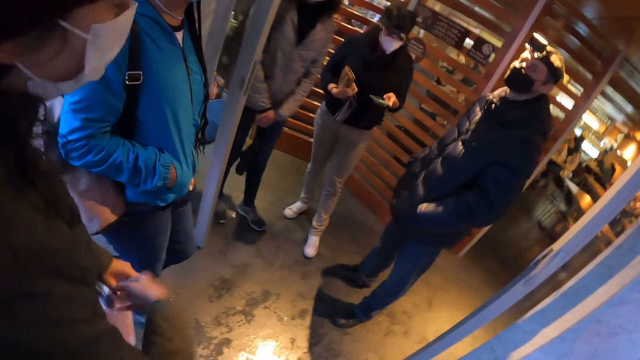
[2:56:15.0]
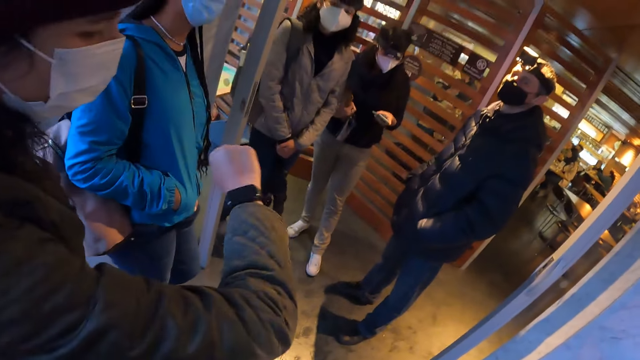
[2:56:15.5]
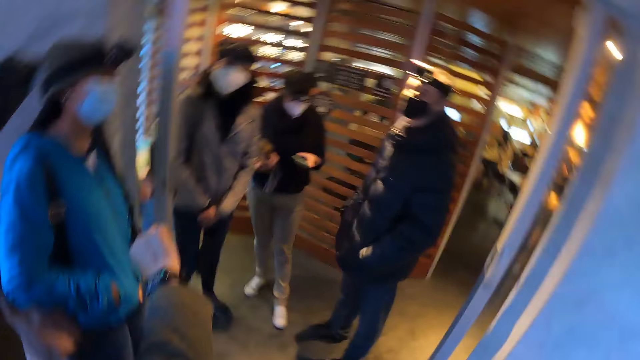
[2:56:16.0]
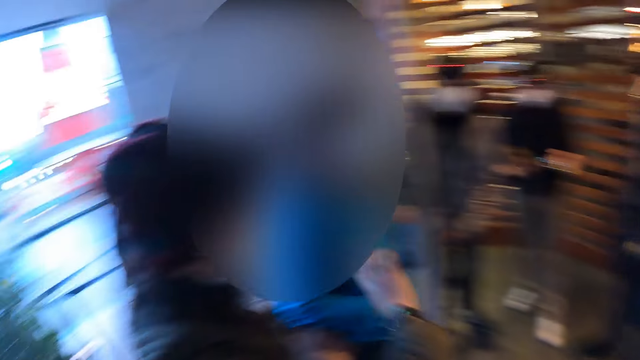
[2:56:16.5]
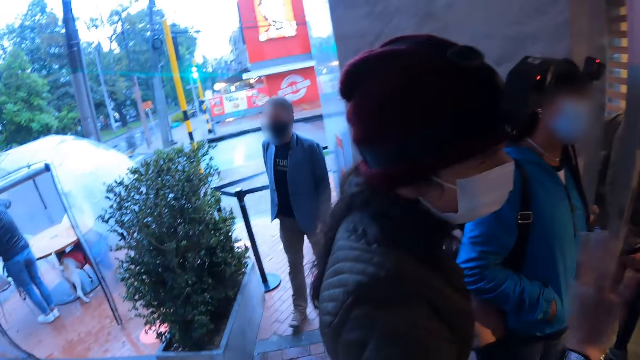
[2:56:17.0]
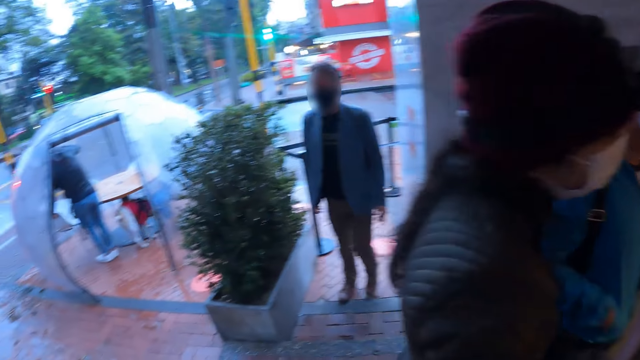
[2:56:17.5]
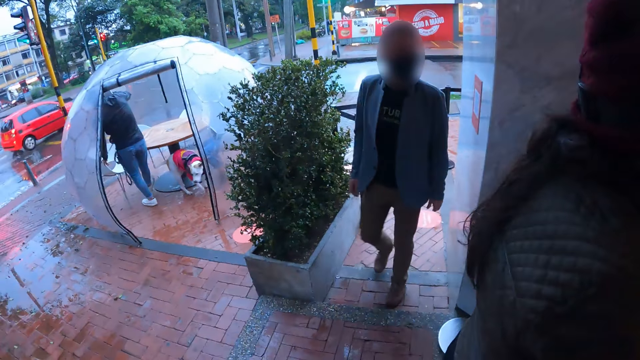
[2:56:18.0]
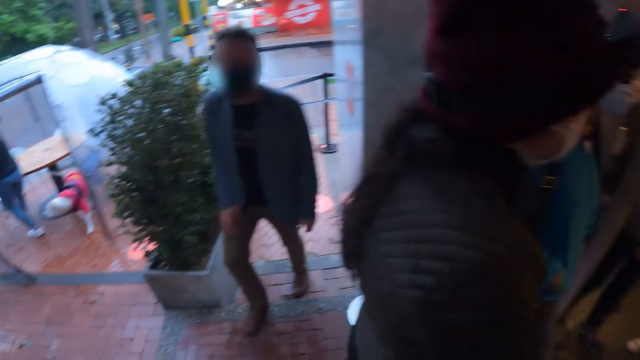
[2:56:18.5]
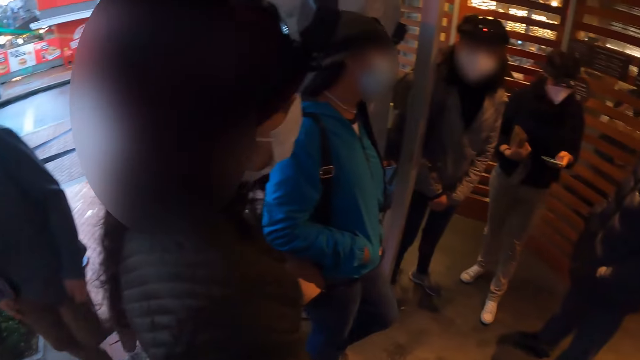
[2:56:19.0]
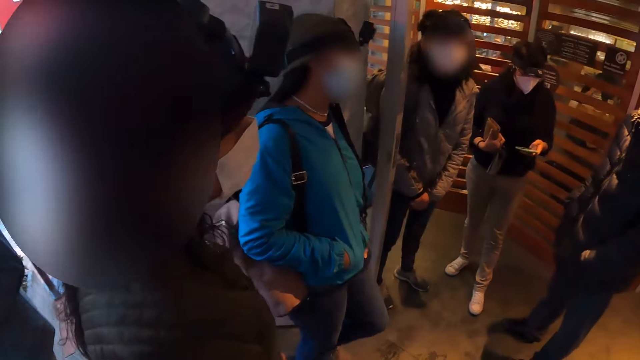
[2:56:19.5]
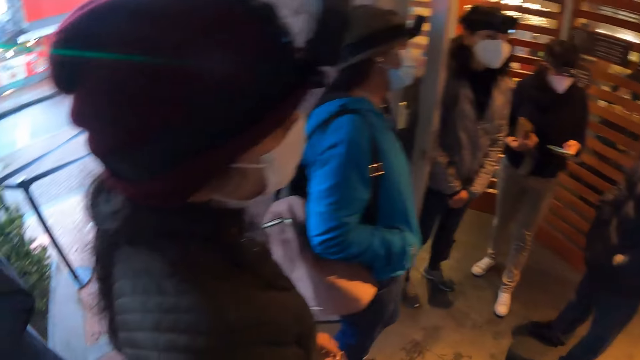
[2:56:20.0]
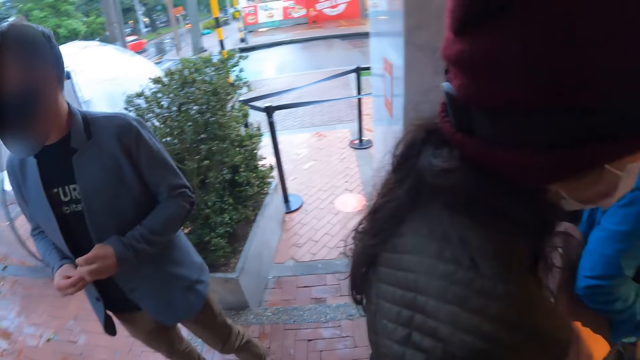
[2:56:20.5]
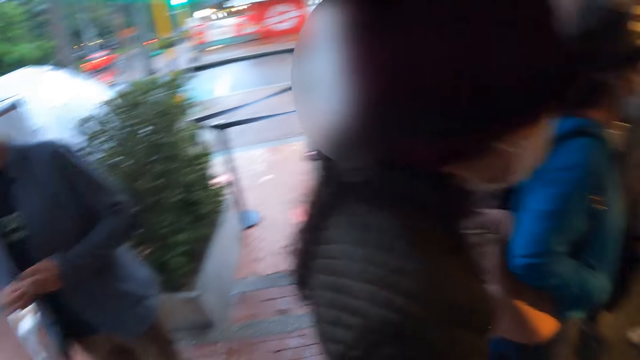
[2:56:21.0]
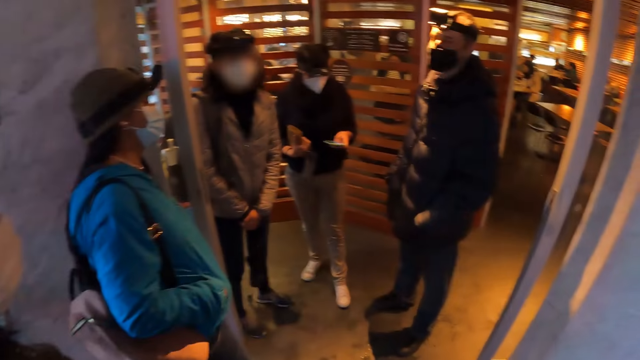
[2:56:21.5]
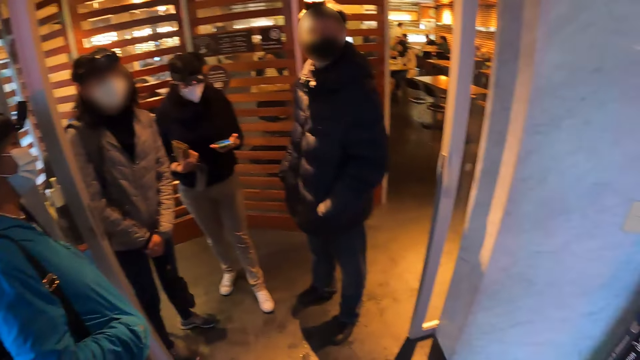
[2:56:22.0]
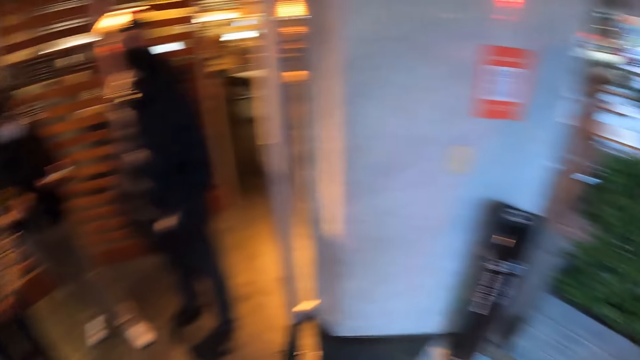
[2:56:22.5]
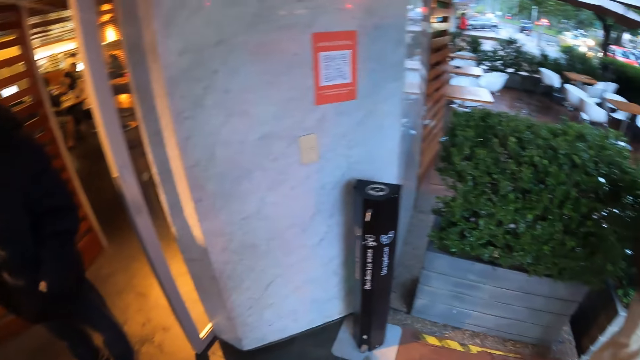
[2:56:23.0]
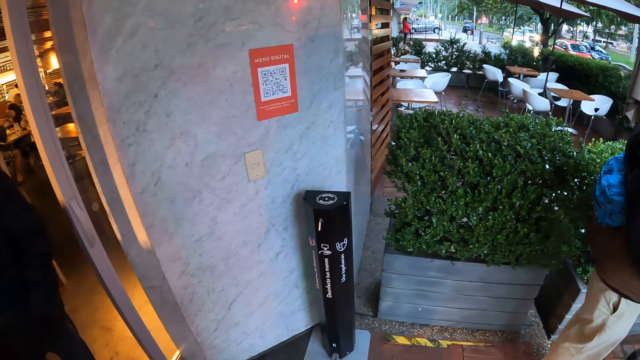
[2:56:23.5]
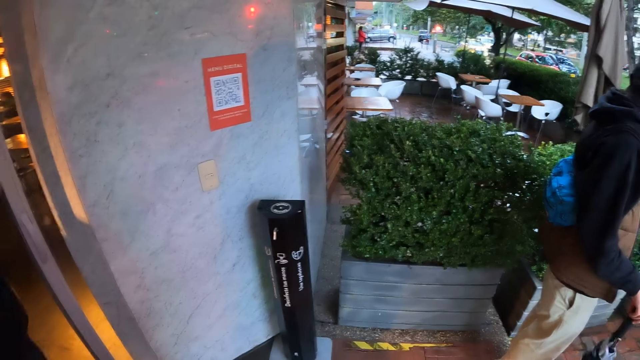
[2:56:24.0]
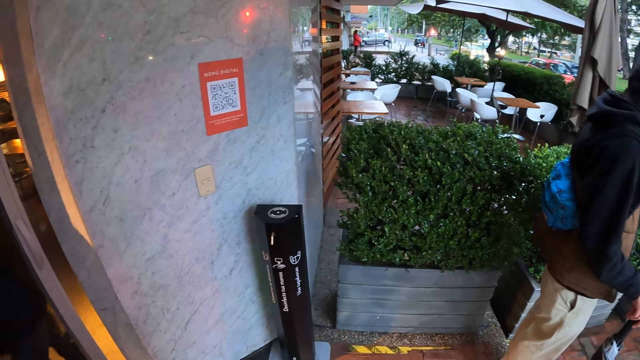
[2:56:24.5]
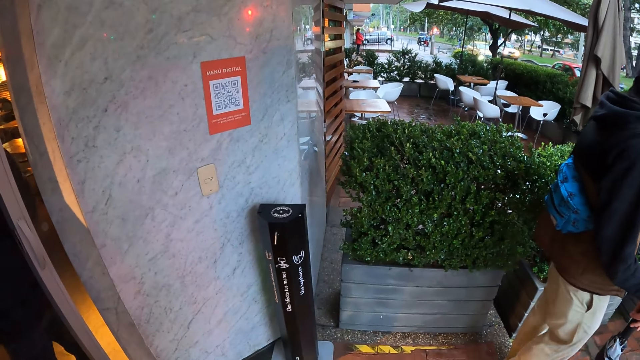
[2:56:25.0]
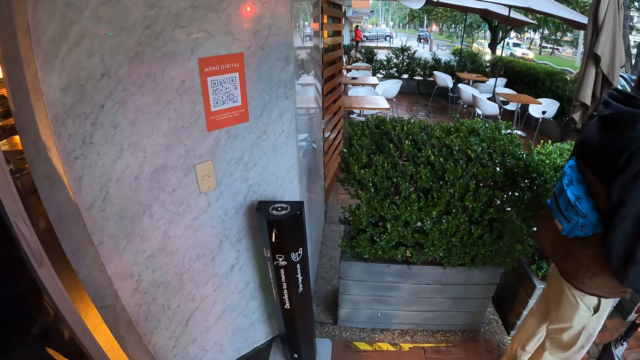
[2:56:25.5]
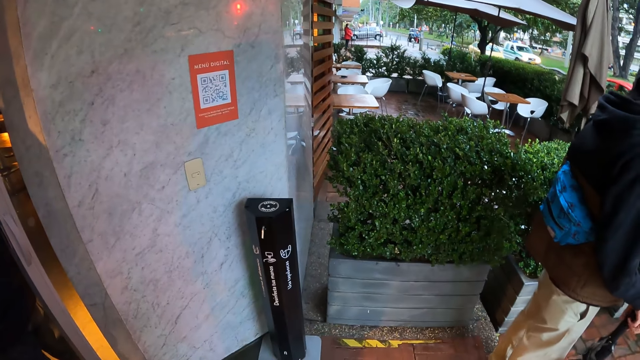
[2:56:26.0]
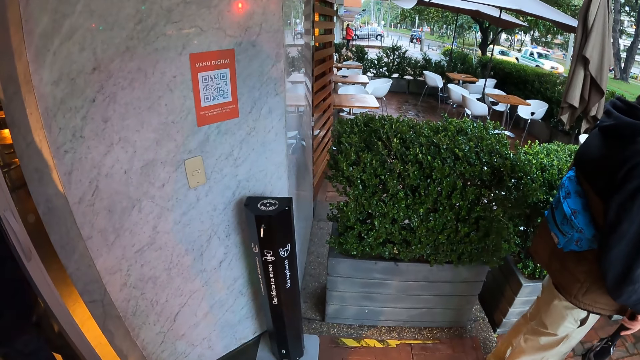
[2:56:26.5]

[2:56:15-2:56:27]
The first woman checks a wristwatch on her right wrist. A person walks around. The first woman nods the head. The camera wearer stares around. The other woman uses the phone.

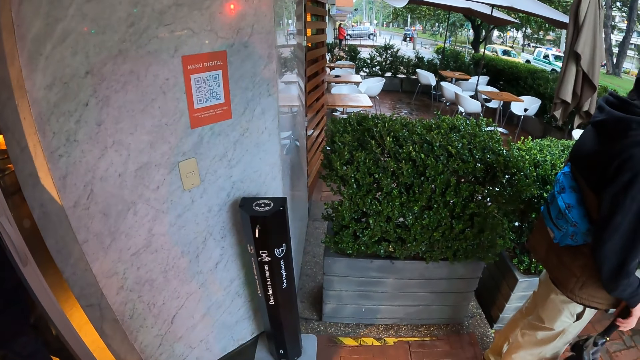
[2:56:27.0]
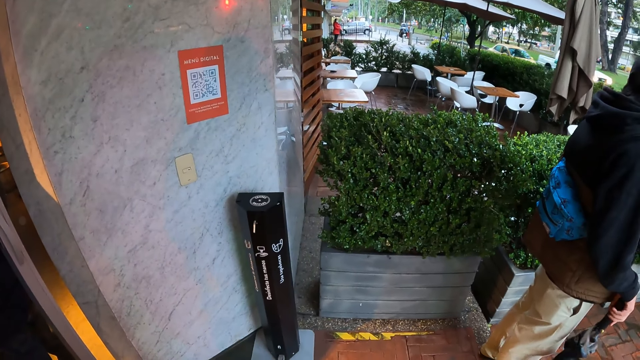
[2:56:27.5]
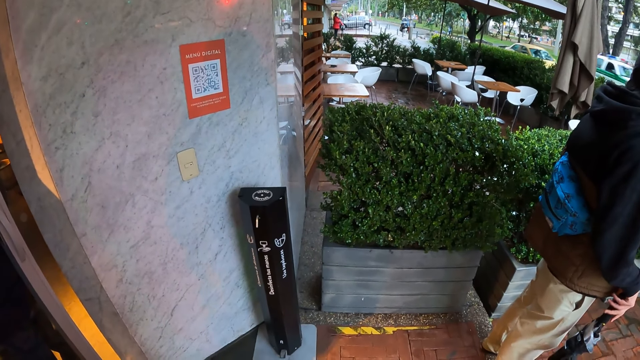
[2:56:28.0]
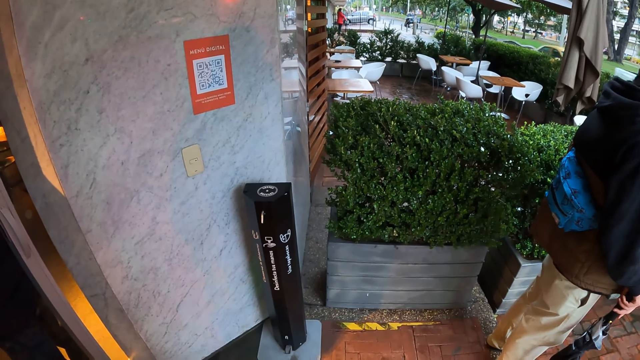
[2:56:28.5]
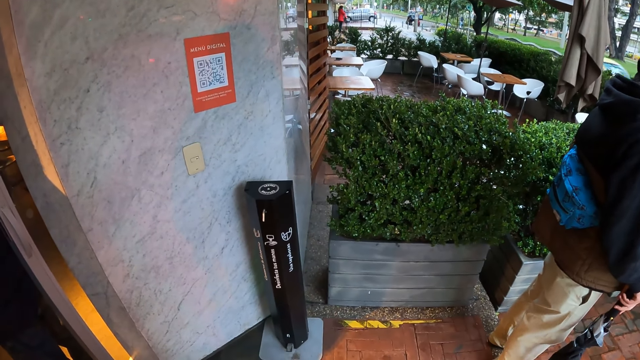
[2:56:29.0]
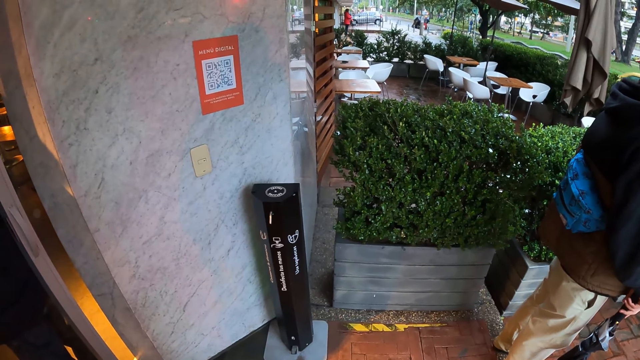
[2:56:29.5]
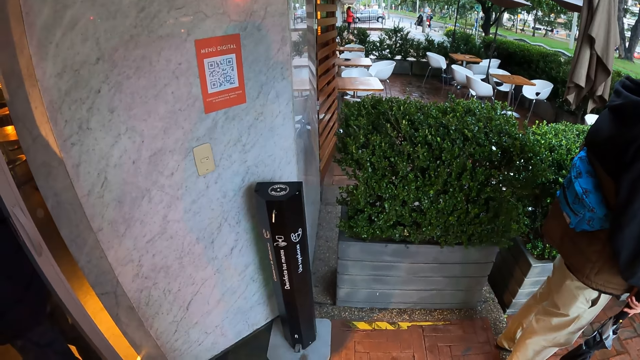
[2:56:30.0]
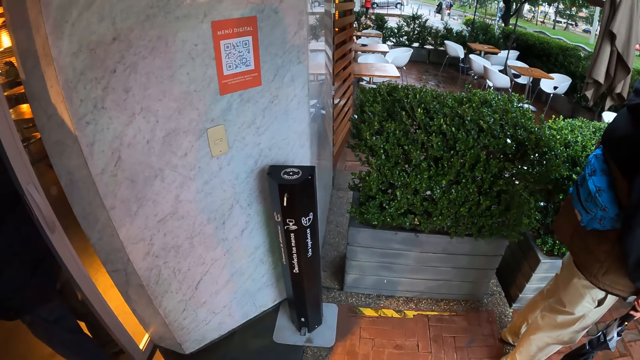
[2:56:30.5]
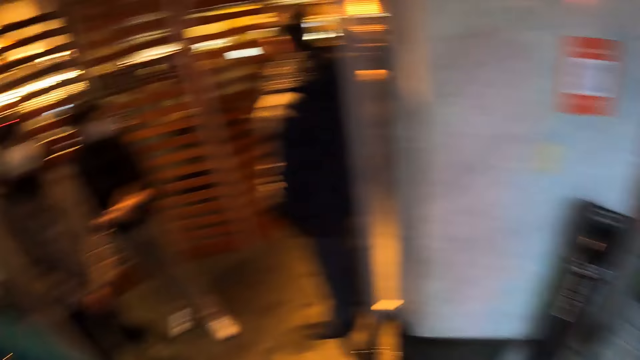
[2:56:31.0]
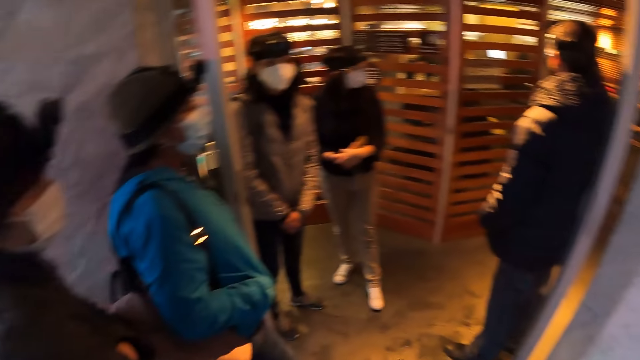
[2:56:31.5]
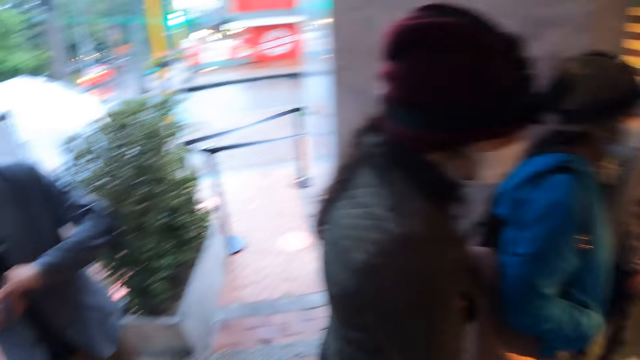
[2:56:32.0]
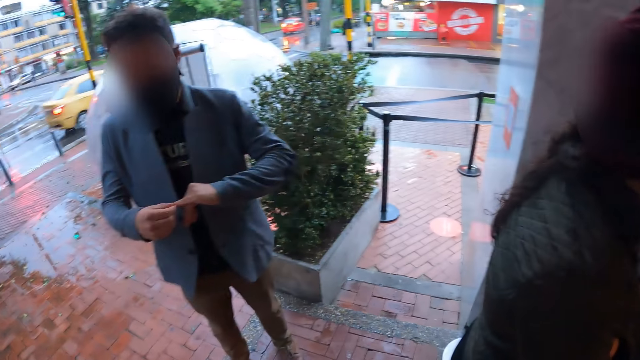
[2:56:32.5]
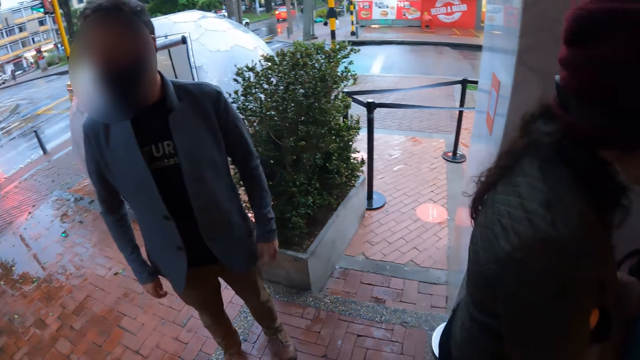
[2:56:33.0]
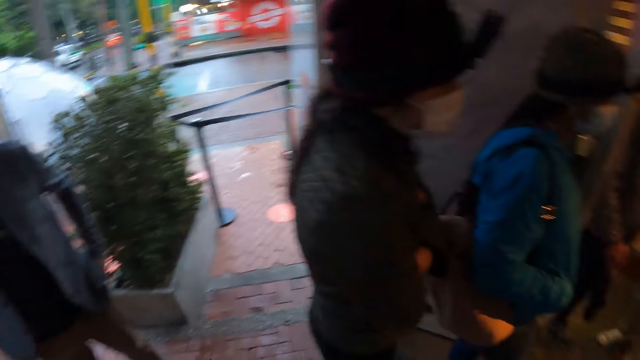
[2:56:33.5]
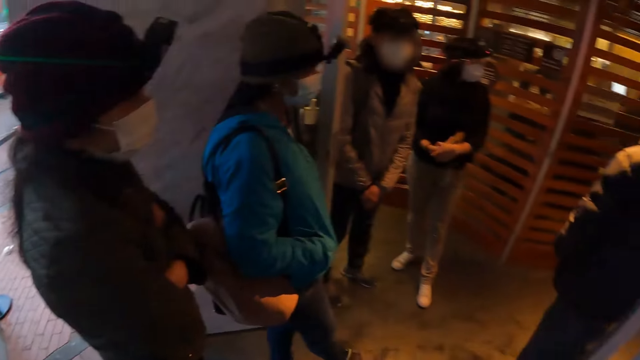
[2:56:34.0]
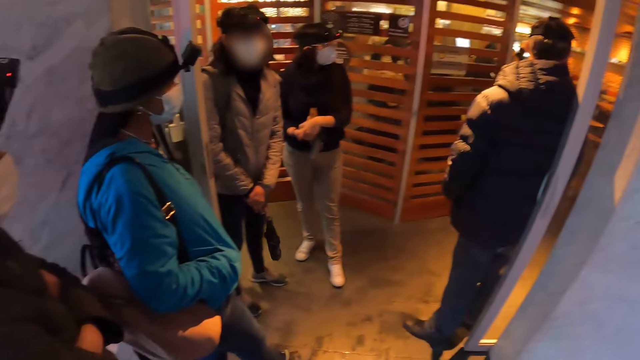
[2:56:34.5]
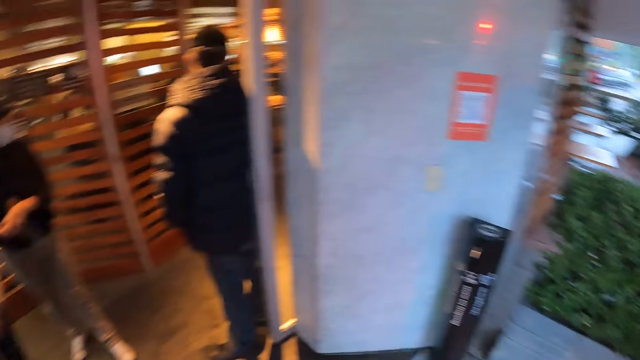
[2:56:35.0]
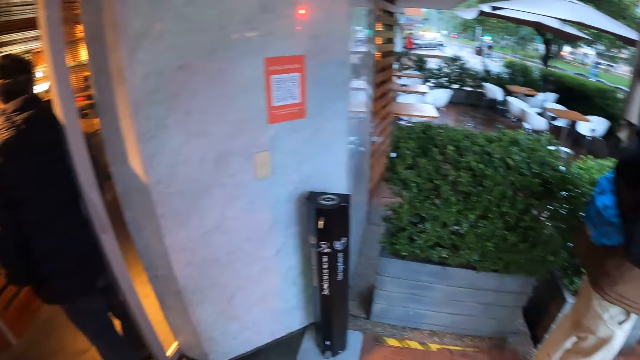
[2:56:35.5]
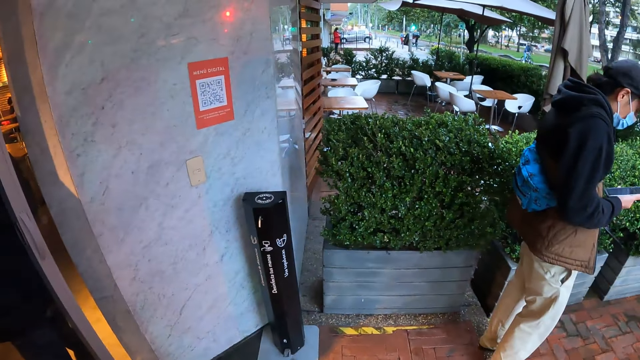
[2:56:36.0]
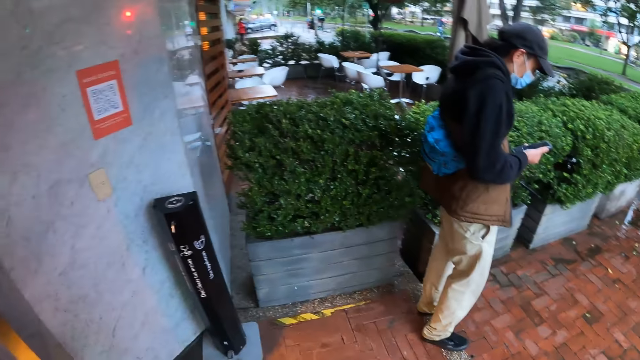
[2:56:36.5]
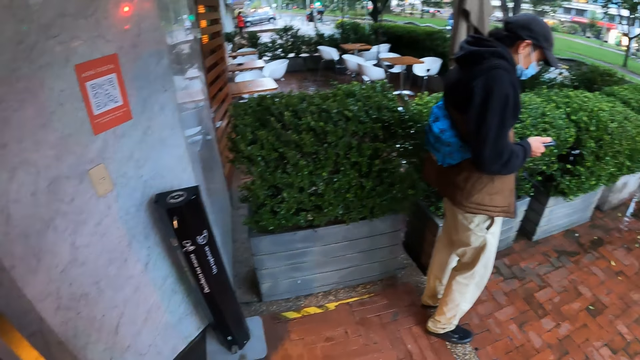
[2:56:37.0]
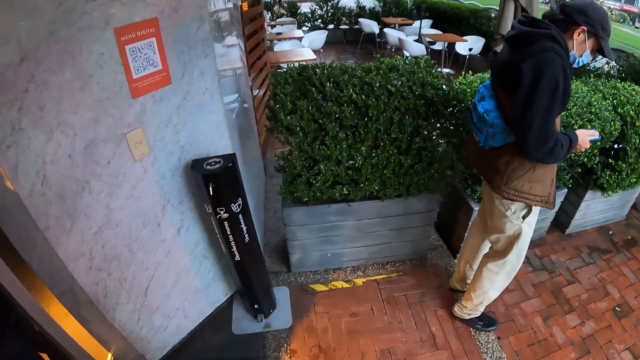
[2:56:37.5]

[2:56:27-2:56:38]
A person holds the finger. The person puts hands in the pocket. The camera wearer stares around. A man operates his phone with his right hand outside the restaurant.
